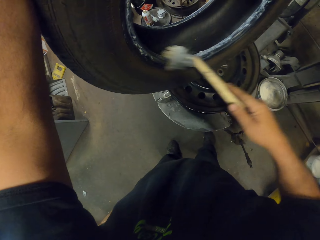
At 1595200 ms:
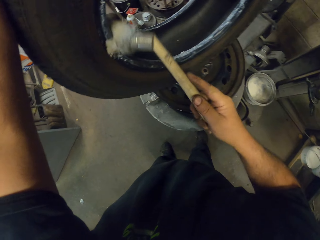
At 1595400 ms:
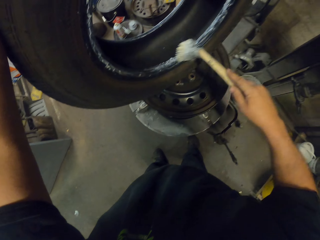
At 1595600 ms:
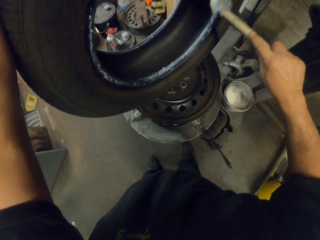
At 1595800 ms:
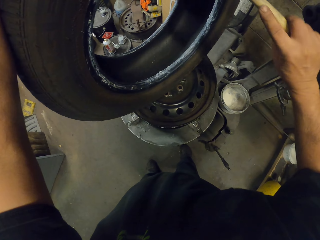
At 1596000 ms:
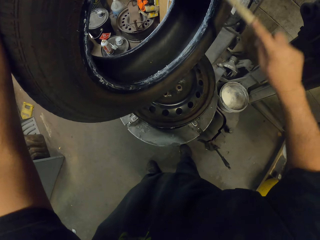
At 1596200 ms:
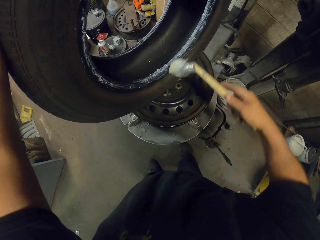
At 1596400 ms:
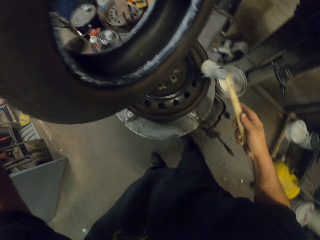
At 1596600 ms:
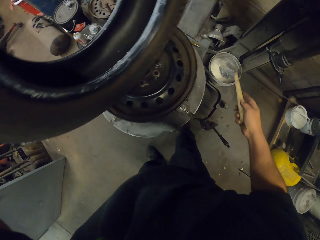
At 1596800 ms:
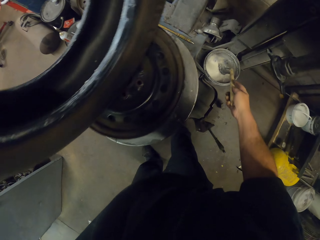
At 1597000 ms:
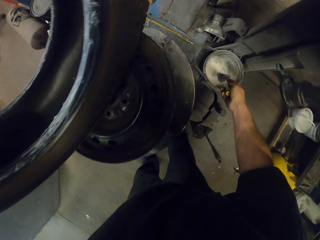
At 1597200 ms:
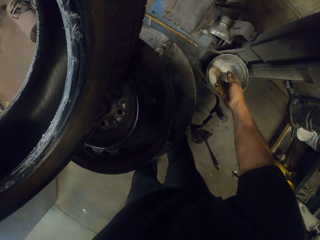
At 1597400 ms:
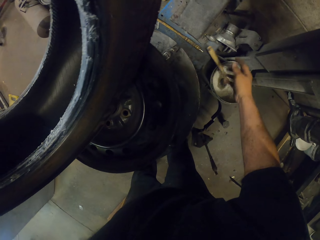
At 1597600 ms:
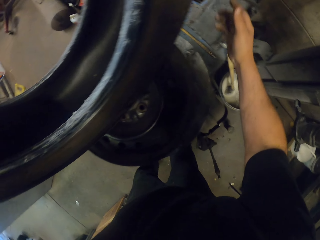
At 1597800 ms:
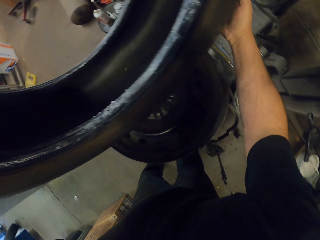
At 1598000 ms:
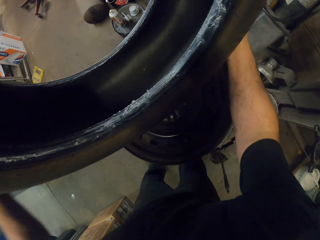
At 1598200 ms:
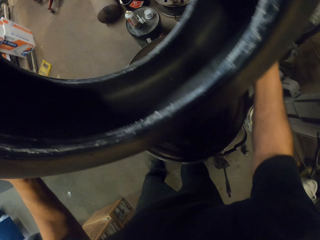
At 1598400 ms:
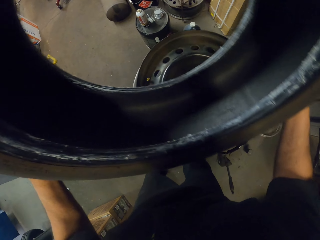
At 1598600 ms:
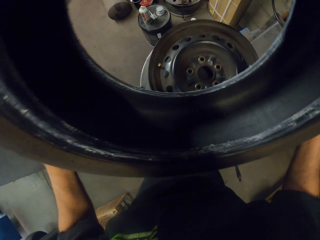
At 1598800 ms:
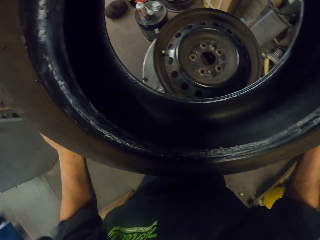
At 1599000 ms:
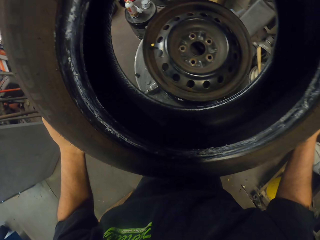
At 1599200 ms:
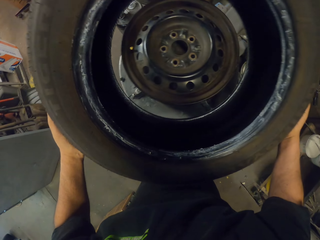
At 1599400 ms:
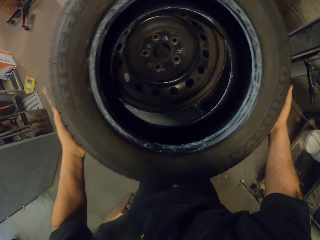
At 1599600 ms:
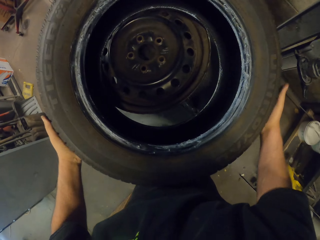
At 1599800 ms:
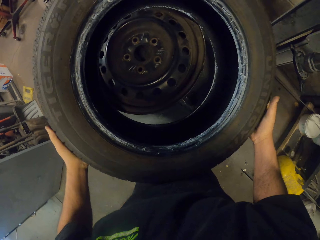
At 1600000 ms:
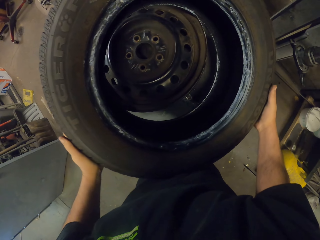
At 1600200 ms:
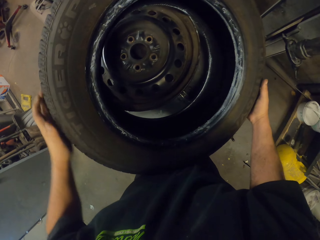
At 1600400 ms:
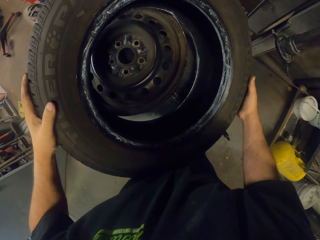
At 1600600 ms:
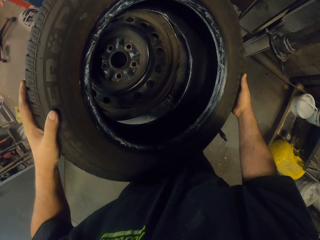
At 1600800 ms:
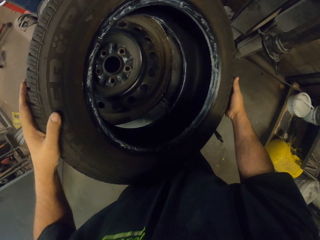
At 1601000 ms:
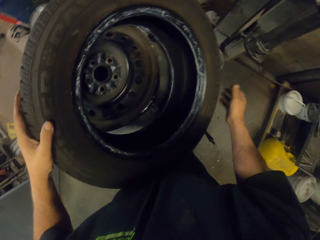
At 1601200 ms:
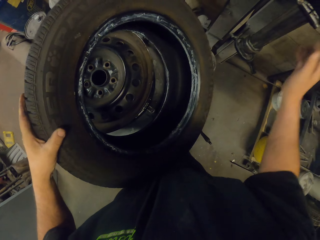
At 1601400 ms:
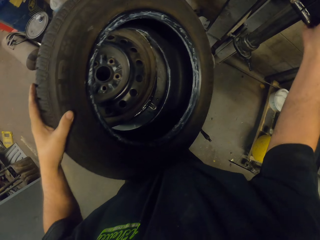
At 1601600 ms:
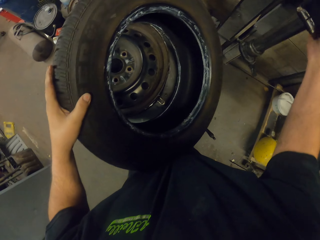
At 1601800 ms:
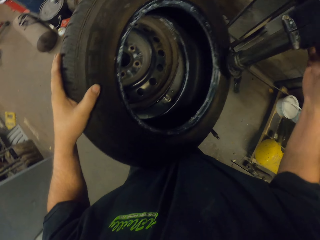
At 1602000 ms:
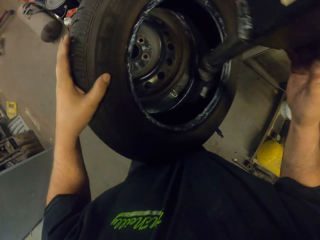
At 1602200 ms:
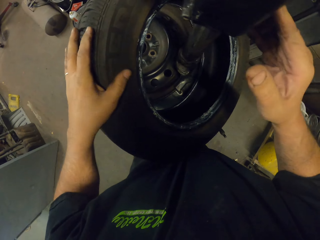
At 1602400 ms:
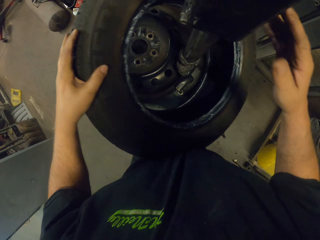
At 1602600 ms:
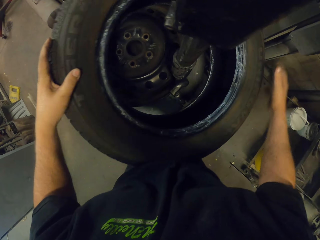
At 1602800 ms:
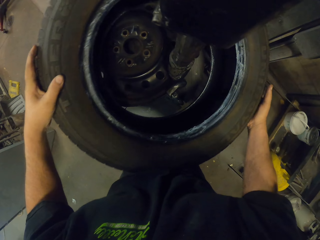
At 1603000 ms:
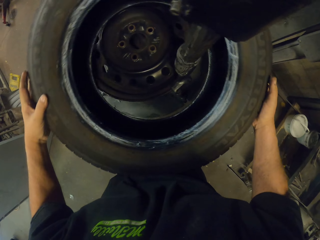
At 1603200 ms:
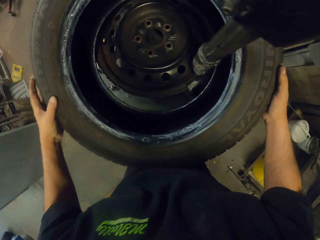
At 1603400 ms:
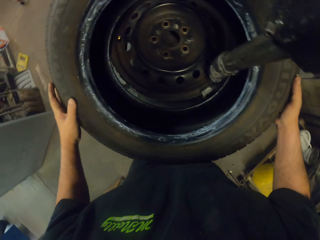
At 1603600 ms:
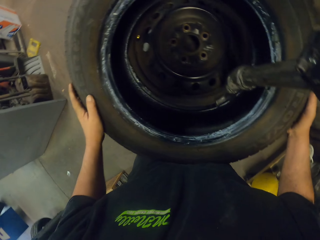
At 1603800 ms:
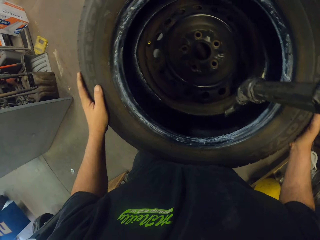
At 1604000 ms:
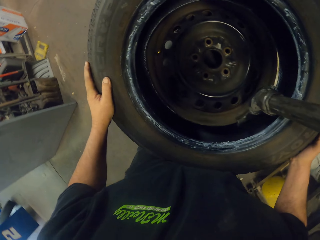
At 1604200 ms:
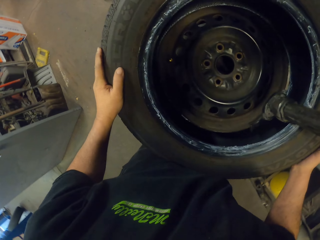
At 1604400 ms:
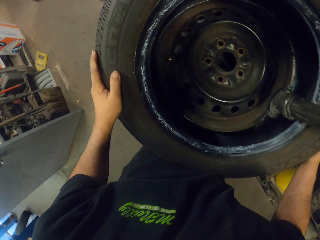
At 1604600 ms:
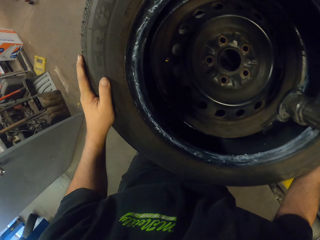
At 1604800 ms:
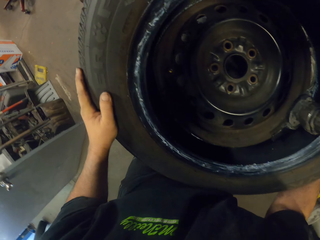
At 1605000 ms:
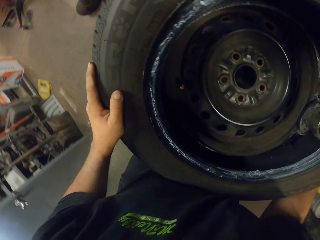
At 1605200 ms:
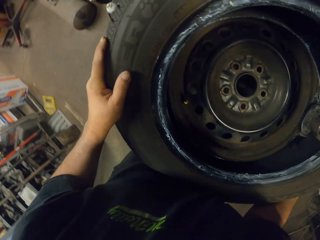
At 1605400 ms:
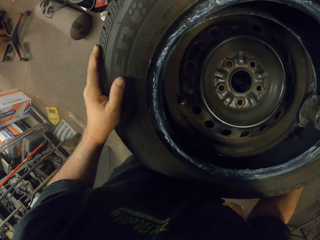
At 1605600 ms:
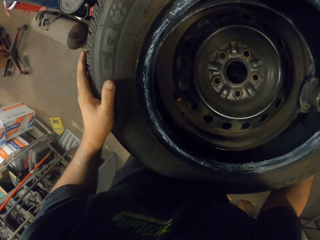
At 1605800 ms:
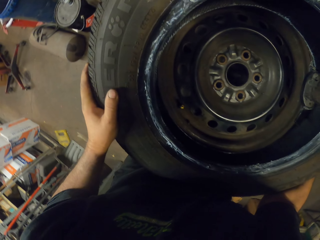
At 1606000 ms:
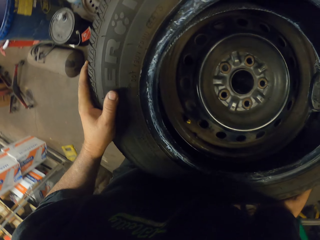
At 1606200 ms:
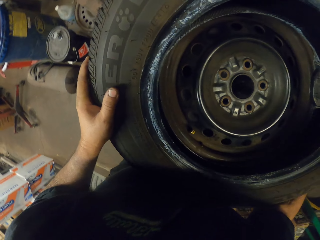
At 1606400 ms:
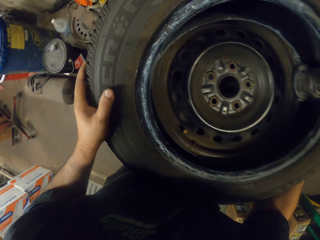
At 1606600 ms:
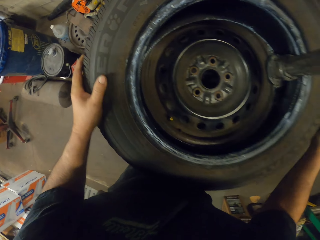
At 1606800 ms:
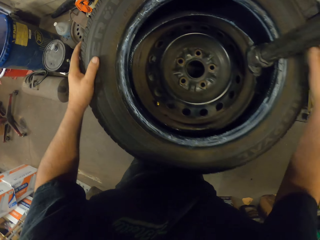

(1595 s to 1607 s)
The camera wearer puts down the grease. They put a brush in the tin. They lift the wheel. They fix the tire into the wheel frame. They align the wheel on the rim. They put the wheel in the wheel balancing machine and align the wheel on the balancing machine.

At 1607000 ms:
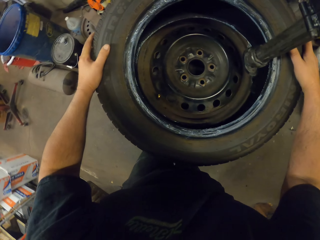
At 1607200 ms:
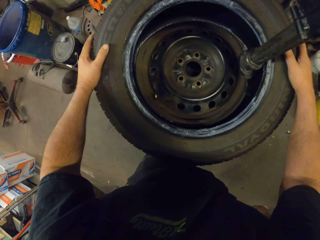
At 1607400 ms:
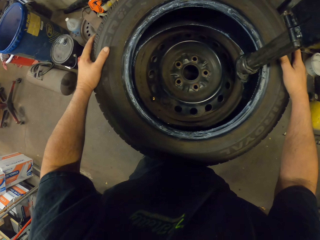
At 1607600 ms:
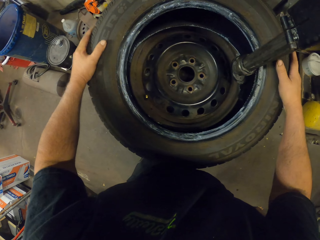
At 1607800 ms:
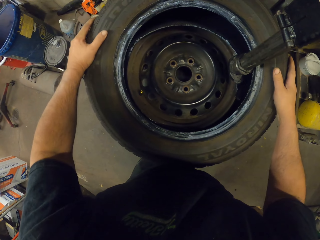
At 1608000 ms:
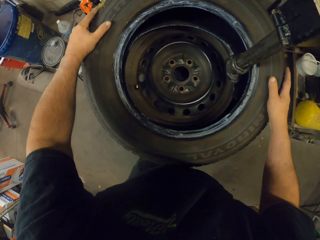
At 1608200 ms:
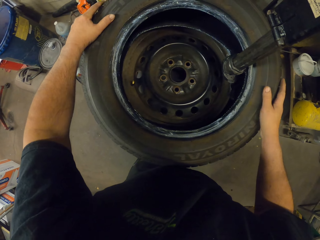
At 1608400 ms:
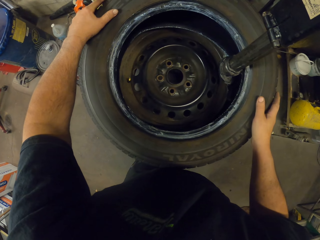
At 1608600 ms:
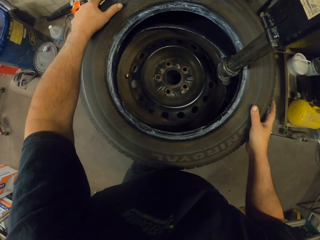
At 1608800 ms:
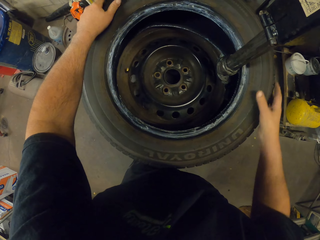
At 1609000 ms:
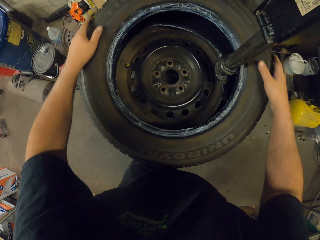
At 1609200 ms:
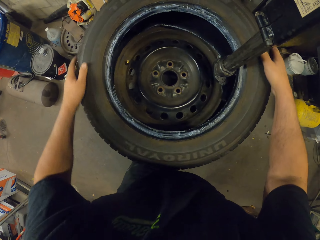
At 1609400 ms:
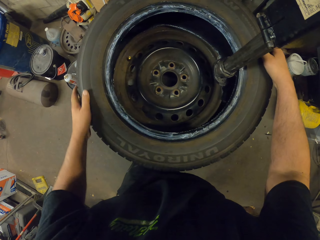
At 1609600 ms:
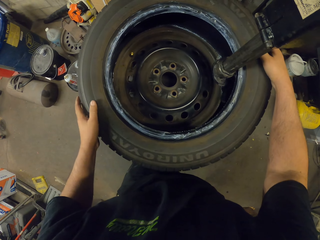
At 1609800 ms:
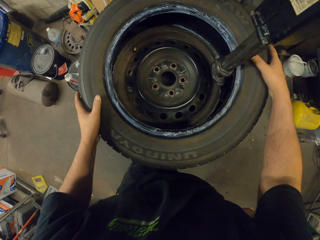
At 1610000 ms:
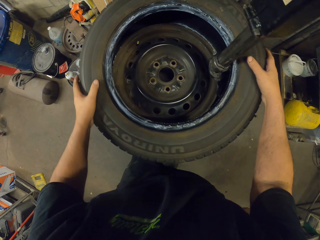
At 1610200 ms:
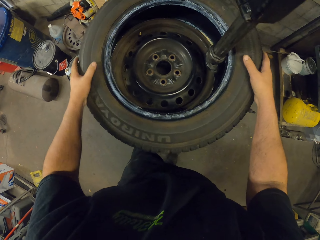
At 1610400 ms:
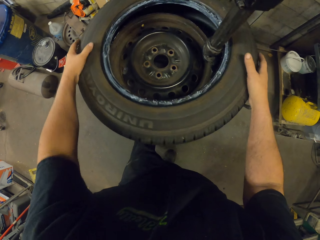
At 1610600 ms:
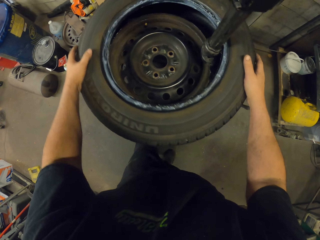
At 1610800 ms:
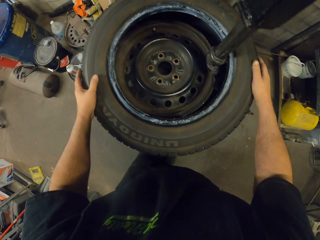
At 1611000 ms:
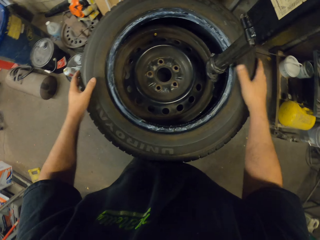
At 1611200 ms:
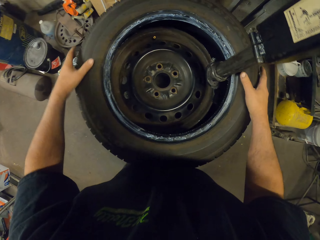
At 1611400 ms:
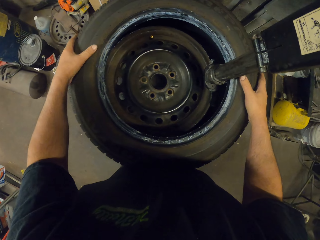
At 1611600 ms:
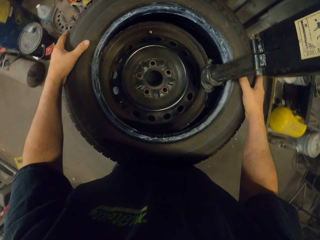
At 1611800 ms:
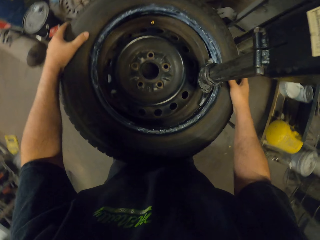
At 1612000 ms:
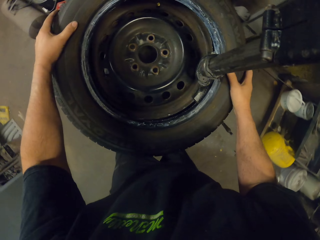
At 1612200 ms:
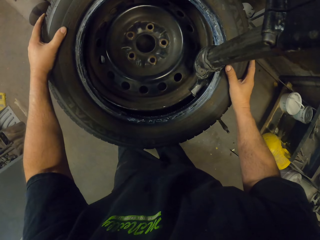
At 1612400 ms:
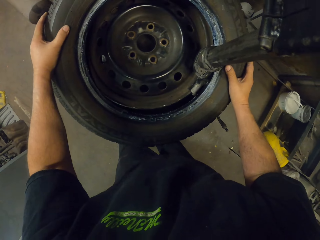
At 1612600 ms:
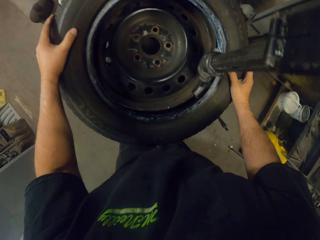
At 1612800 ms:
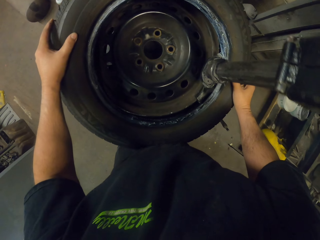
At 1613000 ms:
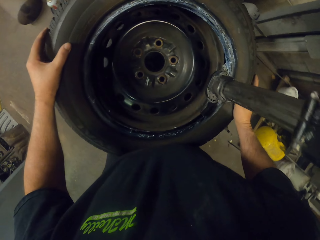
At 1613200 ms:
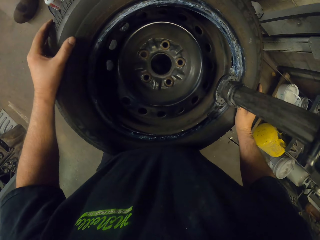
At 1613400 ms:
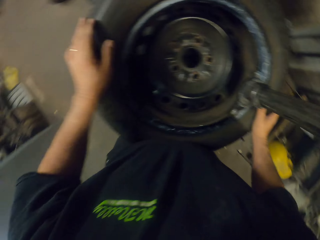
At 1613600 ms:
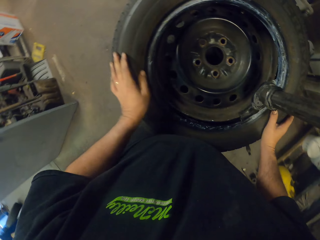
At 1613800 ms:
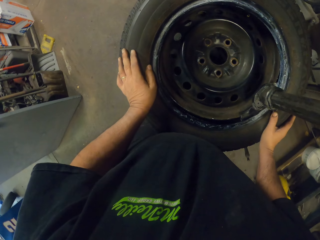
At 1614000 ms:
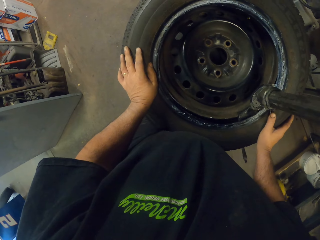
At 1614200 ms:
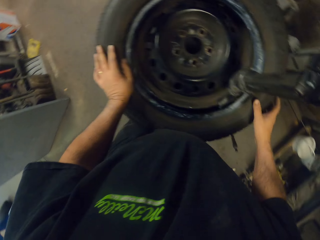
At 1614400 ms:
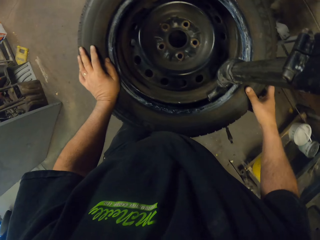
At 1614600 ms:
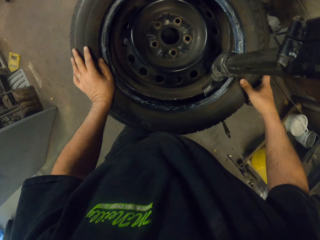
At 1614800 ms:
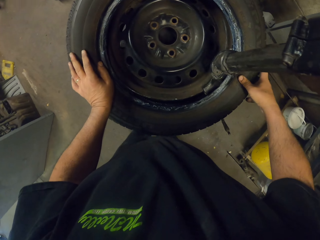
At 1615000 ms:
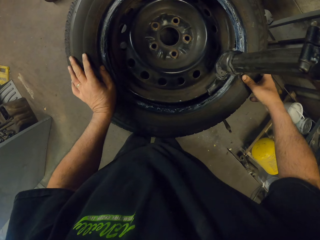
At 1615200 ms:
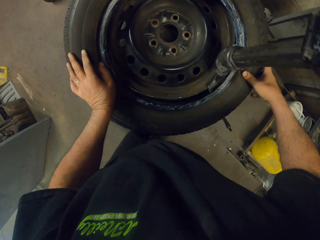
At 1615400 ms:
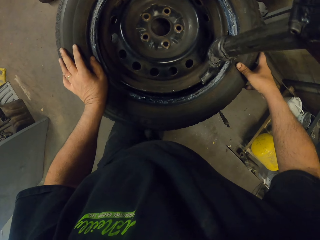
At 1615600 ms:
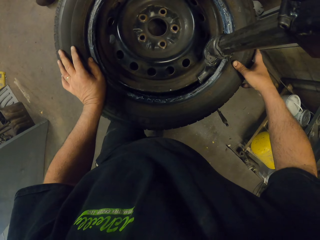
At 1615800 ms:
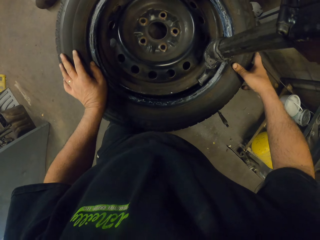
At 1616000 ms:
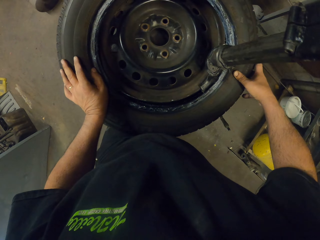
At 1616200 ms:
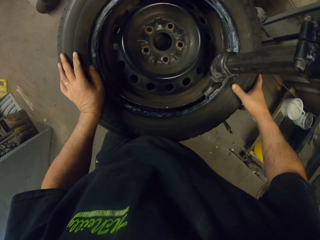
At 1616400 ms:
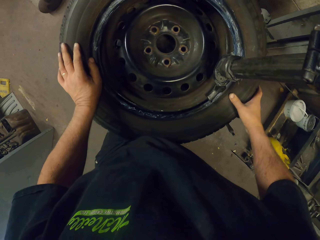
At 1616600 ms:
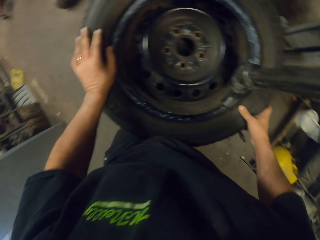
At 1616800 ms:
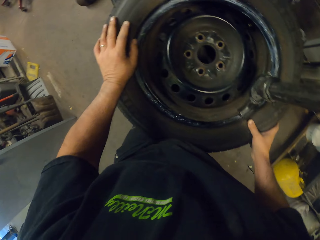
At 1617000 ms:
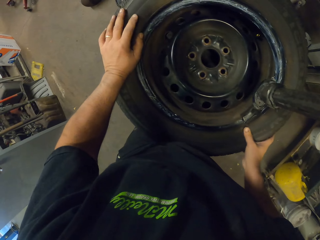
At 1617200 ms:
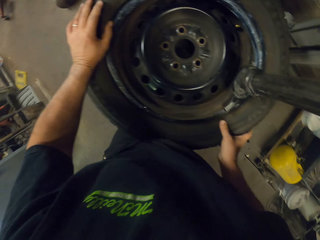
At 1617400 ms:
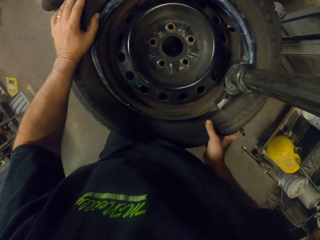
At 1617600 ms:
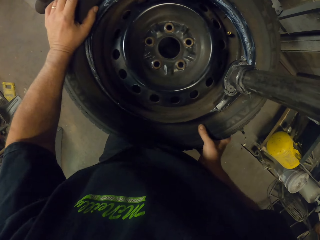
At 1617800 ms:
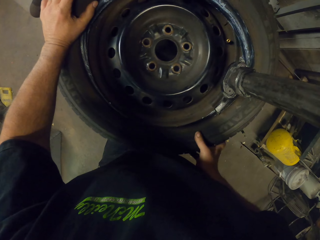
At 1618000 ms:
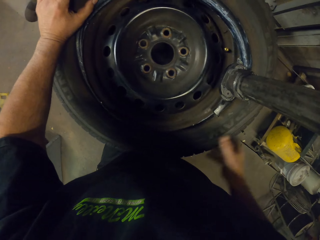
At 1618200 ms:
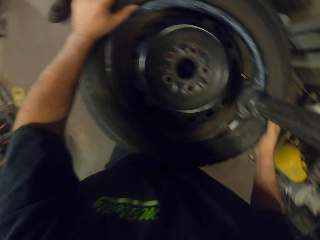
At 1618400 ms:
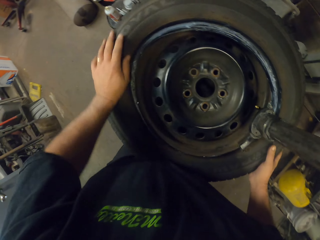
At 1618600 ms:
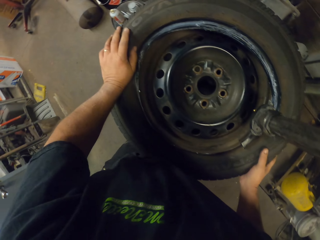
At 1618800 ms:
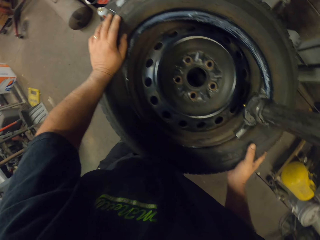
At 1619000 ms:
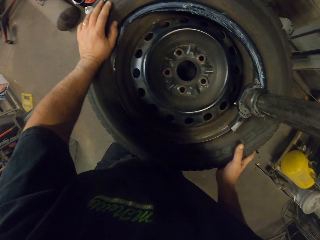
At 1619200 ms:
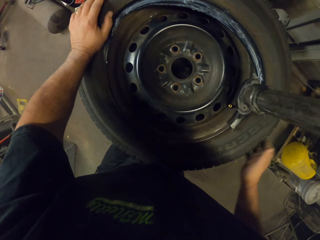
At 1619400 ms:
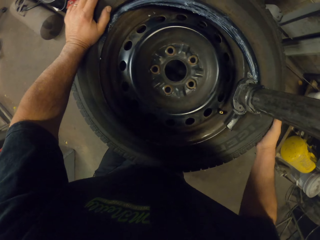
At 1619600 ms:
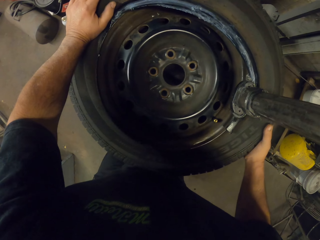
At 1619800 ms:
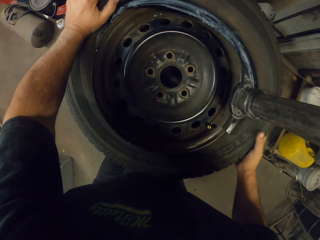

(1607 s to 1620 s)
The camera wearer rotates the wheel on the balancing machine.
